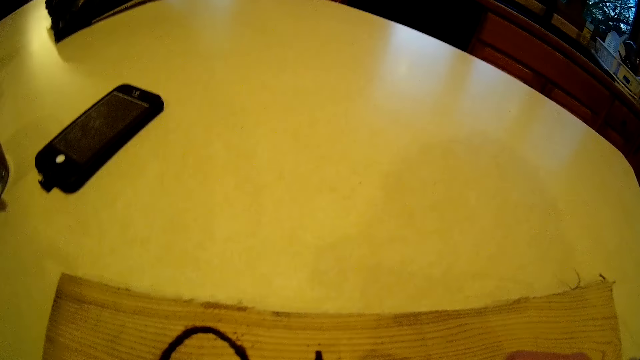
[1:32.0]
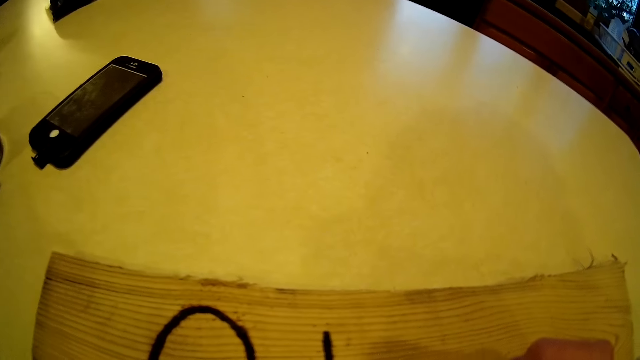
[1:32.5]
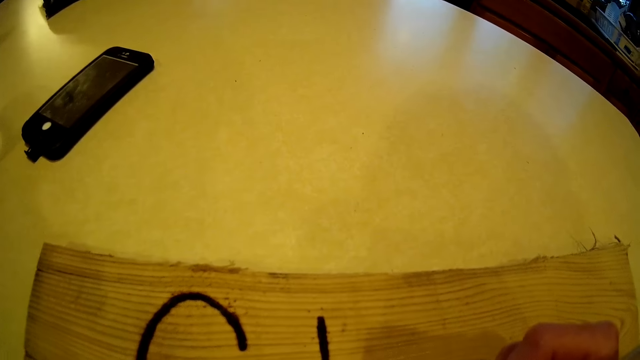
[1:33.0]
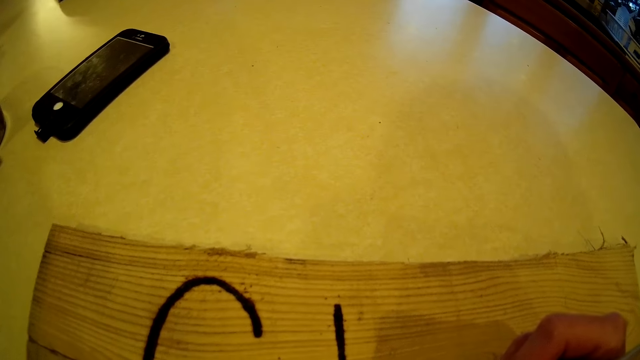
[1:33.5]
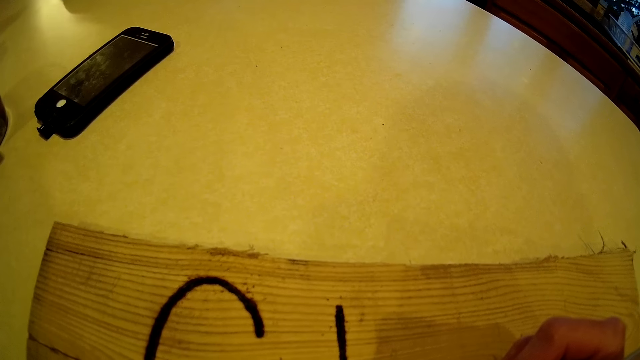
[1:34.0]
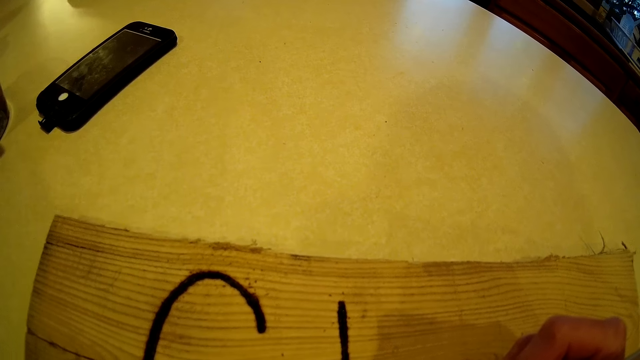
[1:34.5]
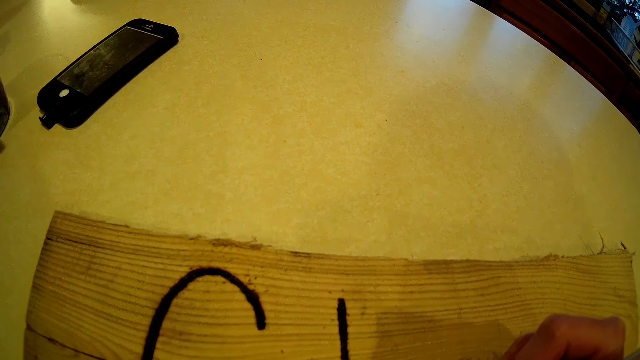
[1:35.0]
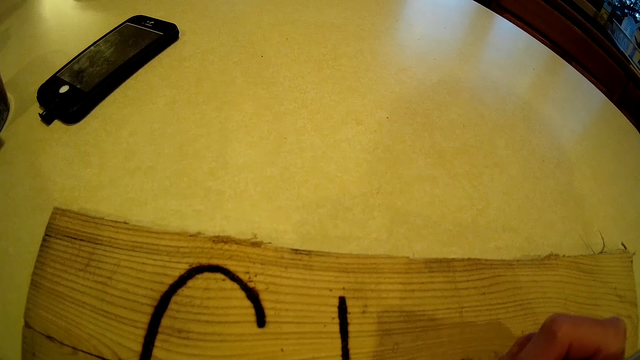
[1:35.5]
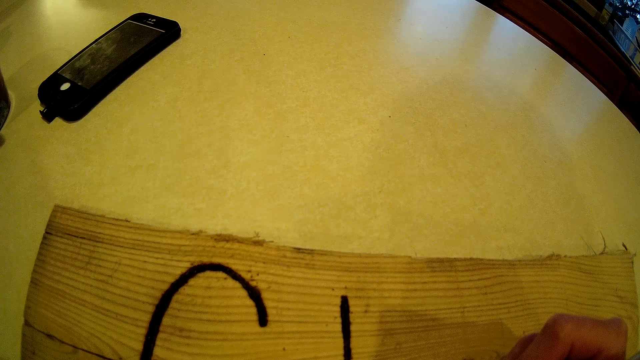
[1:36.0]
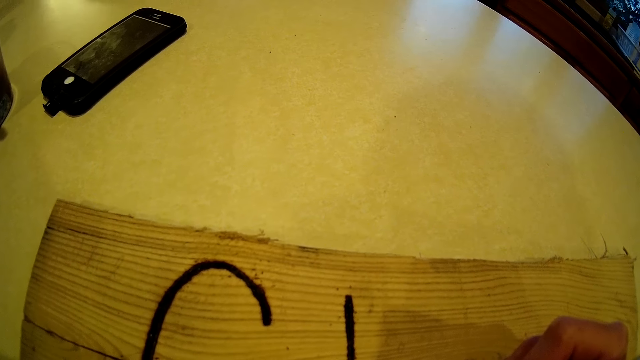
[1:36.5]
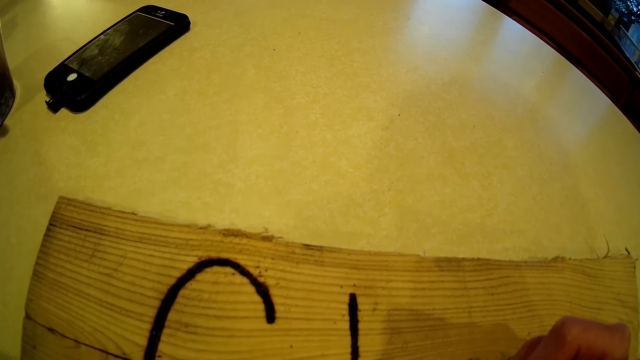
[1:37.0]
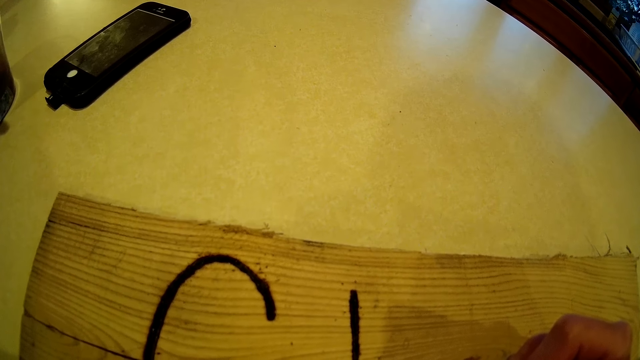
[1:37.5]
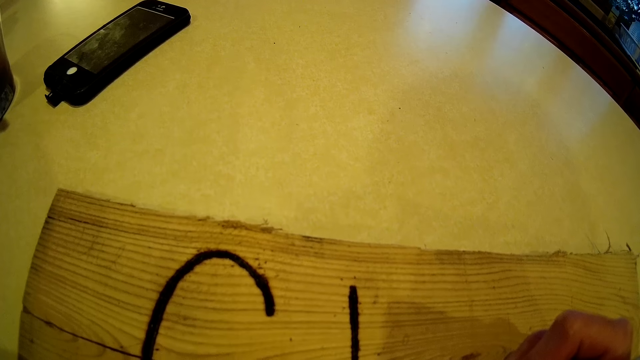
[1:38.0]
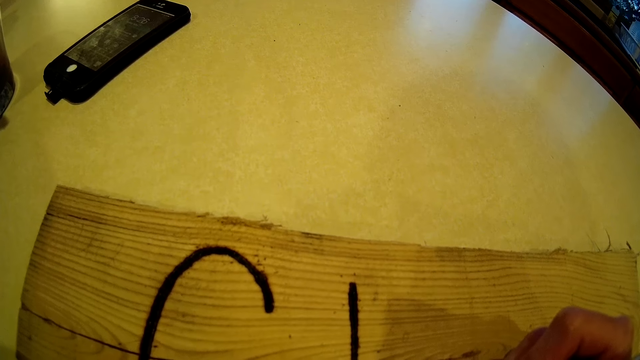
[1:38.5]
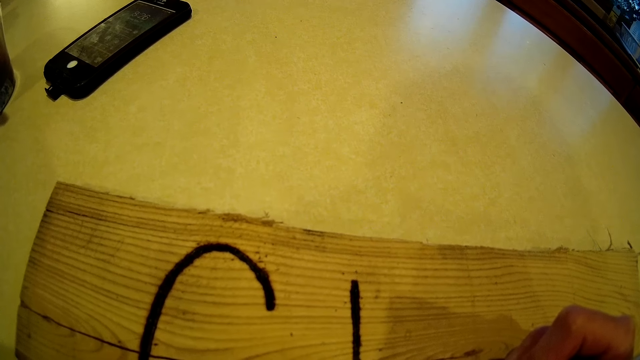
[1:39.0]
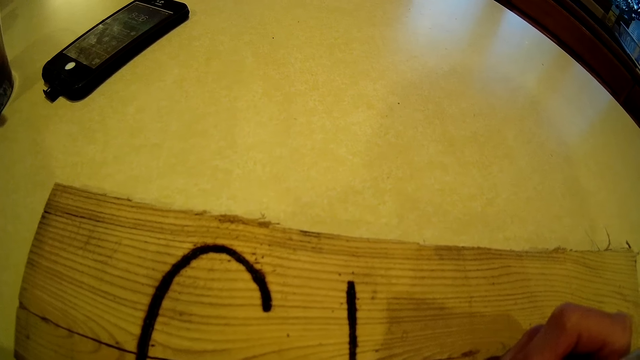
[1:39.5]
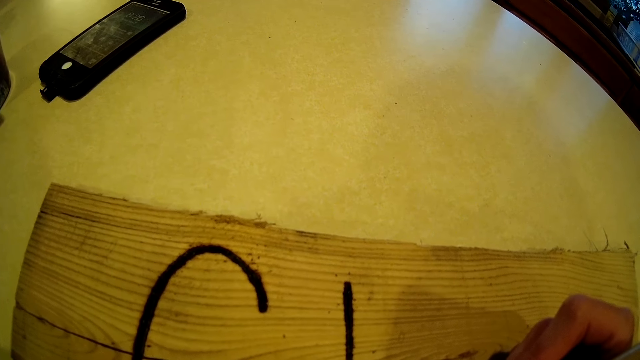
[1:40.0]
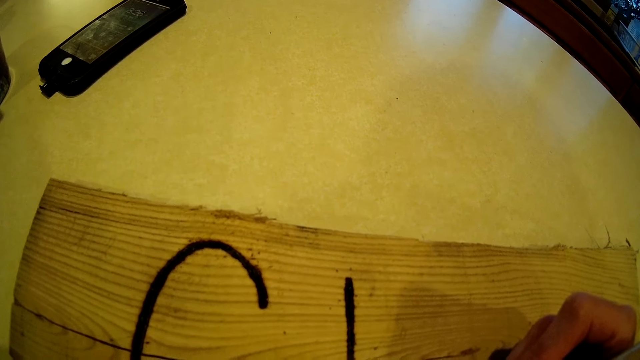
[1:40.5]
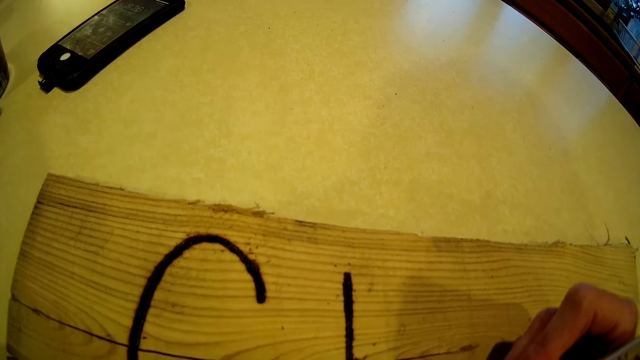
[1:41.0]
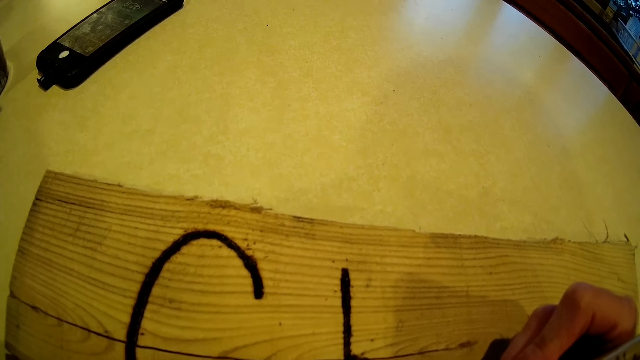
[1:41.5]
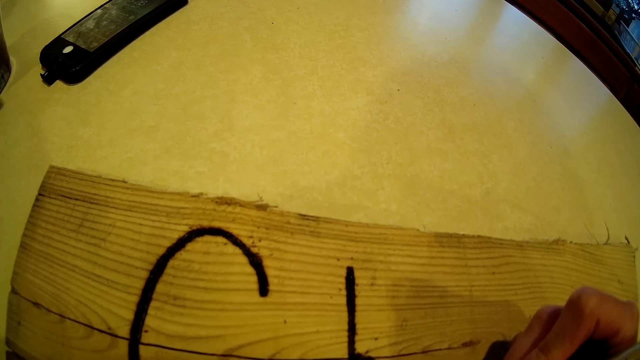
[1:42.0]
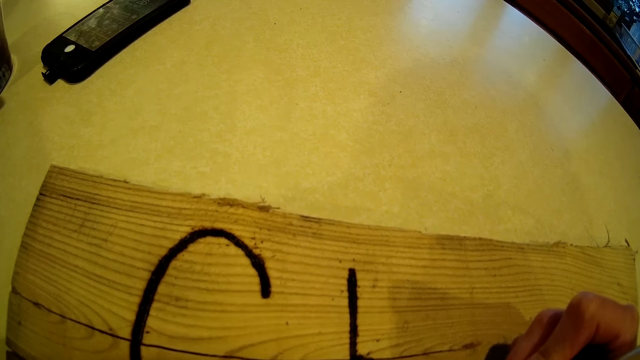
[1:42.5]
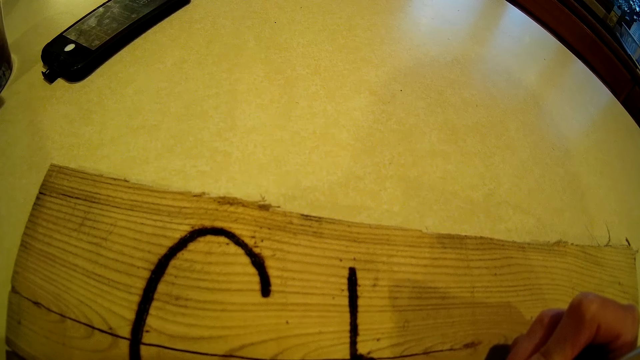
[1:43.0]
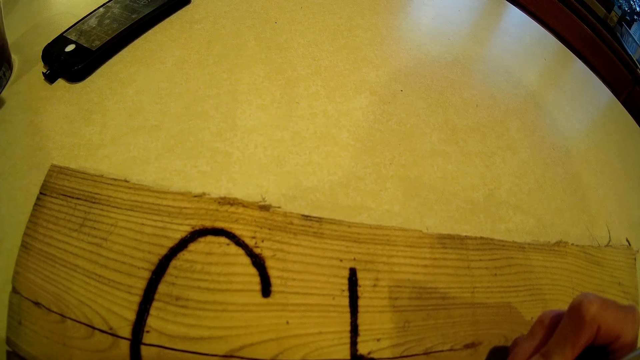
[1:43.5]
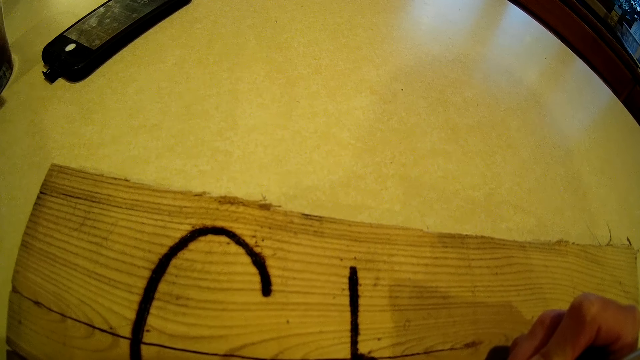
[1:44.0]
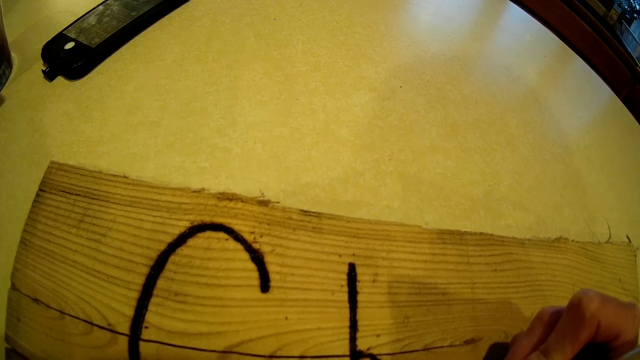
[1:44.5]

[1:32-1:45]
The camera wearer writes with the tattoo pen on the wood on the table with her right hand and her left hand on the table. She looks at the wood. She looks at it again. She draws using something.

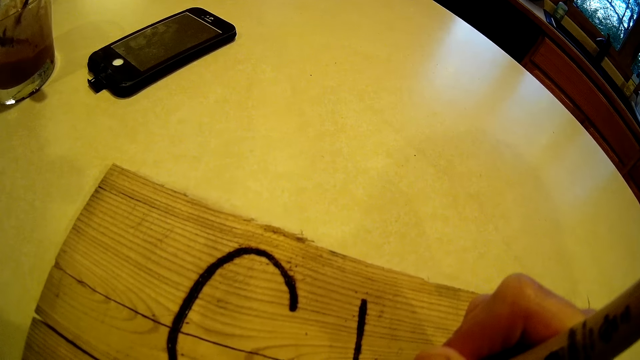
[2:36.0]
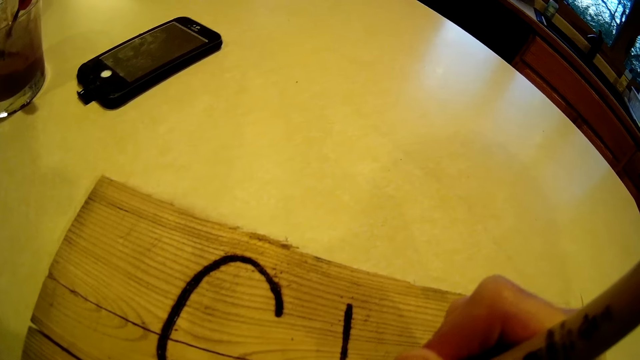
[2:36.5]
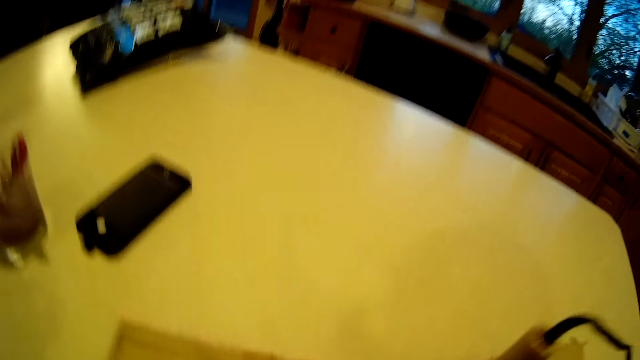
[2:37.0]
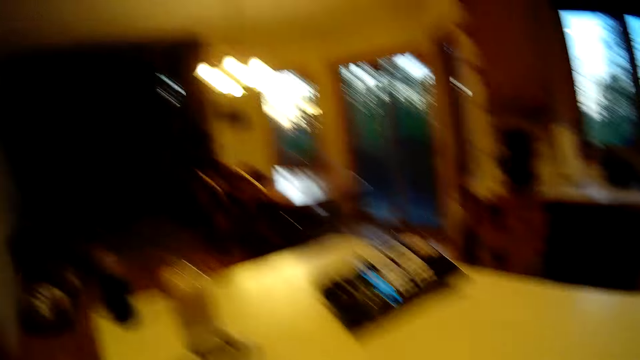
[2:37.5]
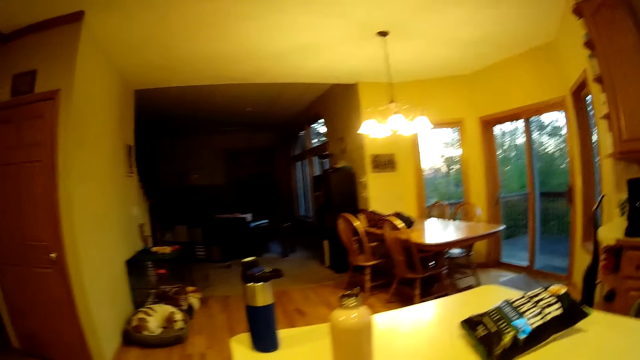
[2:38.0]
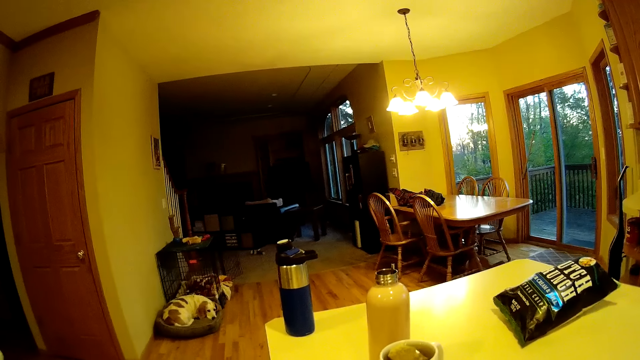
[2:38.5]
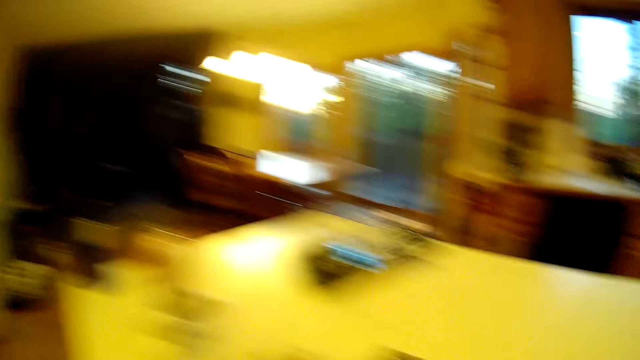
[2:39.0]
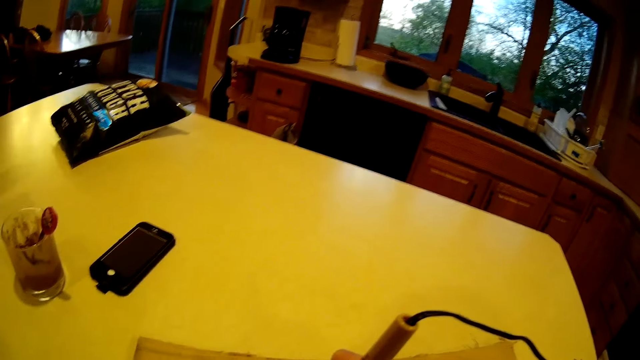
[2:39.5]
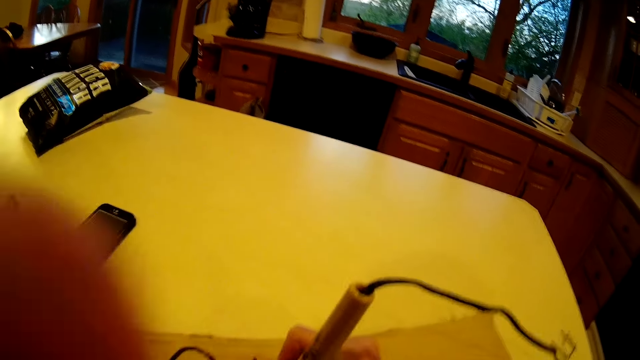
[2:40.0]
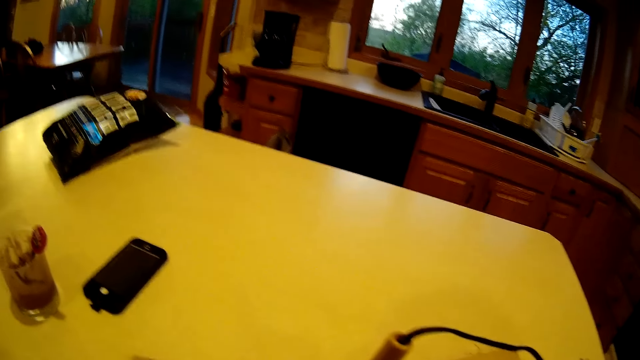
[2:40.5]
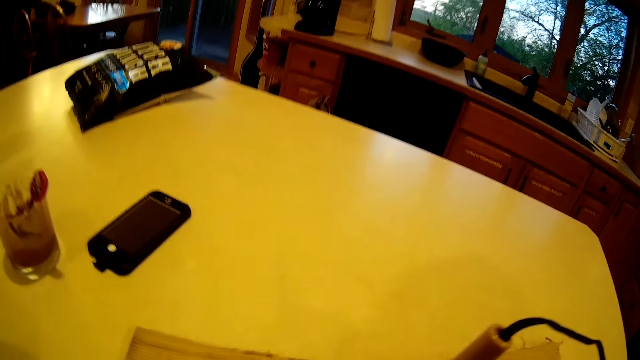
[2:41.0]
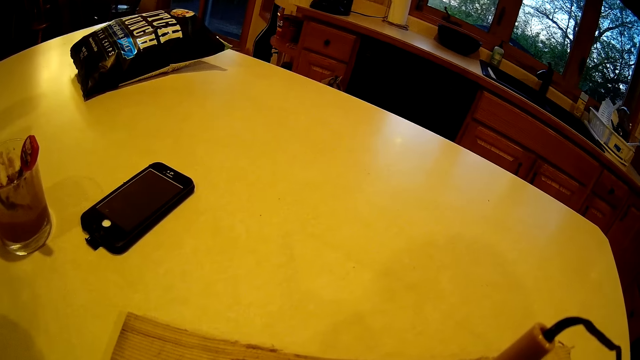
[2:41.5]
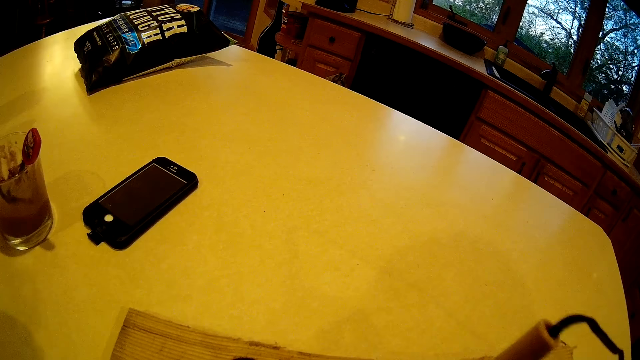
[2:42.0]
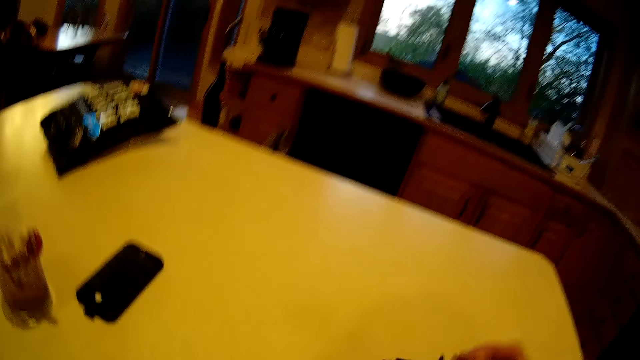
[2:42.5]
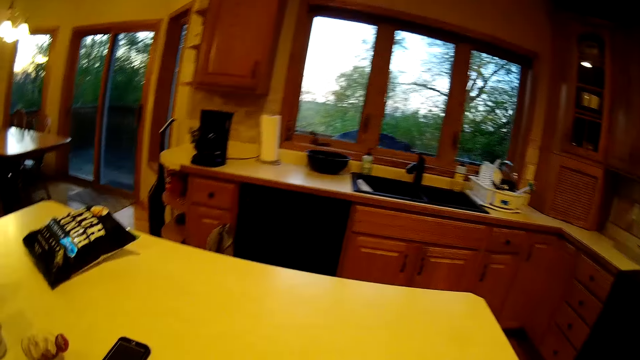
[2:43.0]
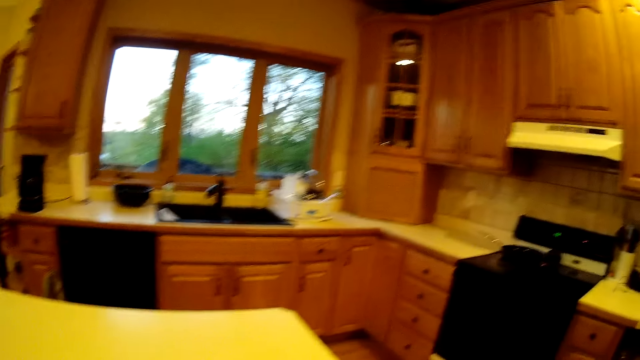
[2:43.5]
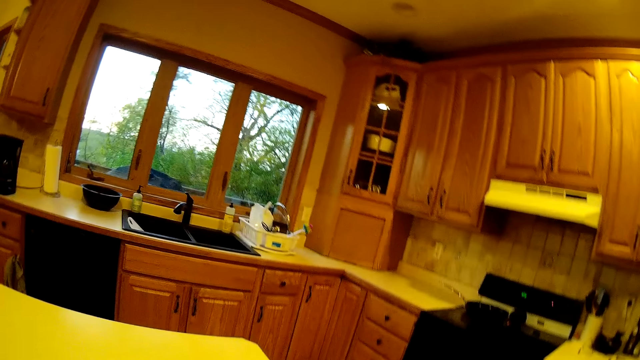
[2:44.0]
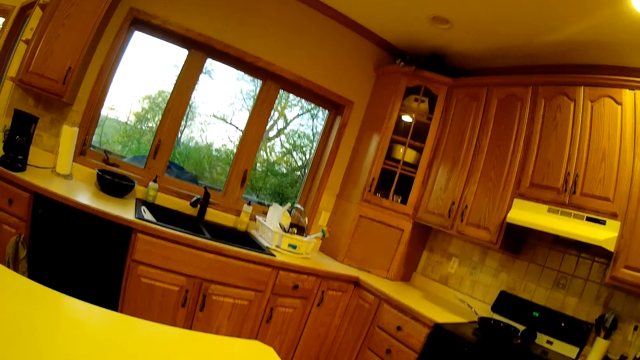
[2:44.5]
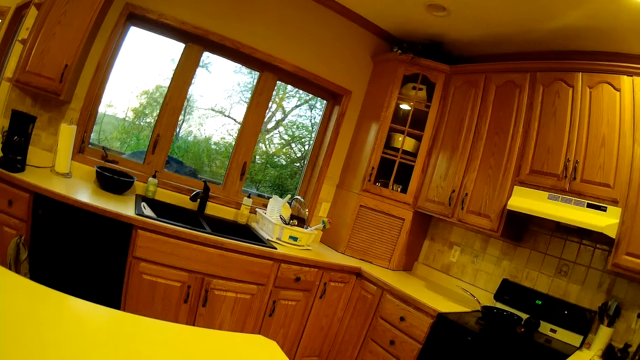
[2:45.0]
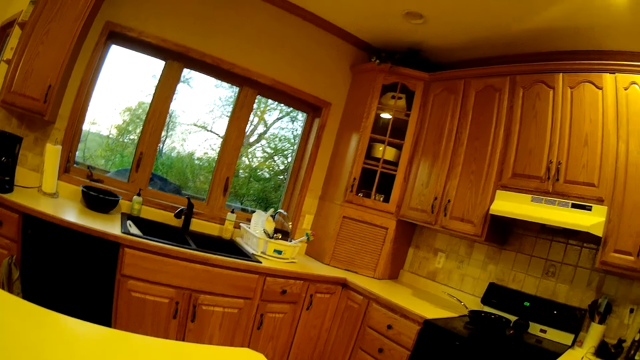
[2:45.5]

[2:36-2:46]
The camera wearer looks to the left. The dog sleeps on a pet bed in the kitchen. The camera wearer removes the tattoo pen from the wood. She looks to the right. She puts the soldering iron on the table with her right hand.
